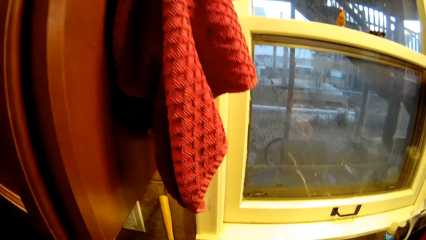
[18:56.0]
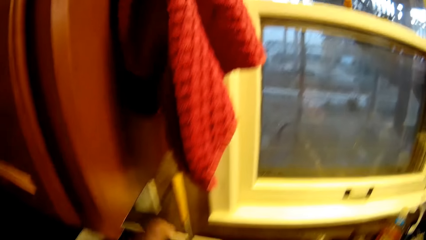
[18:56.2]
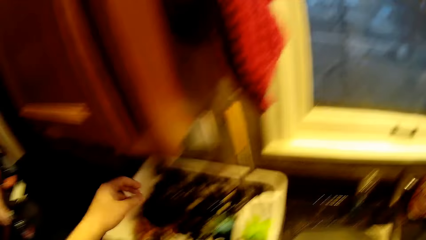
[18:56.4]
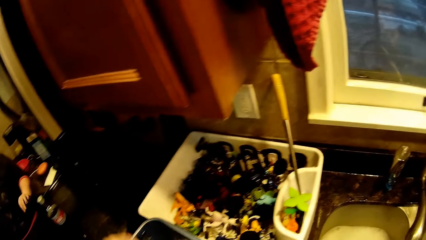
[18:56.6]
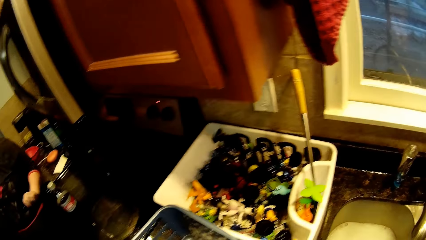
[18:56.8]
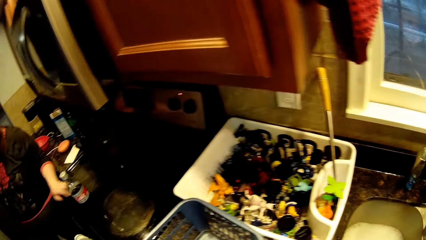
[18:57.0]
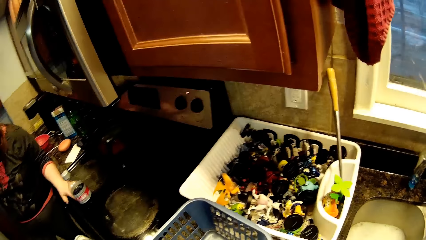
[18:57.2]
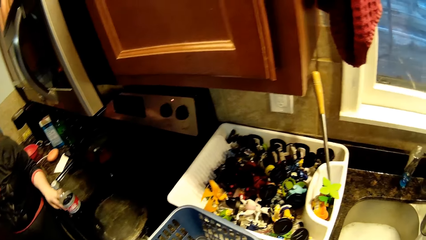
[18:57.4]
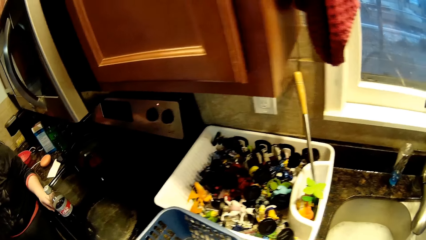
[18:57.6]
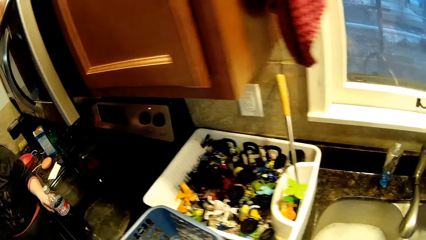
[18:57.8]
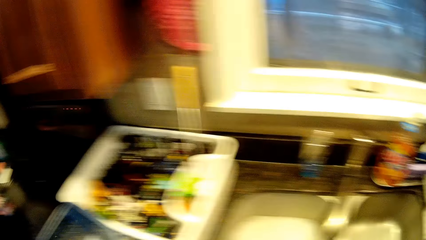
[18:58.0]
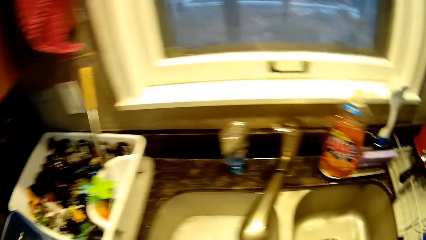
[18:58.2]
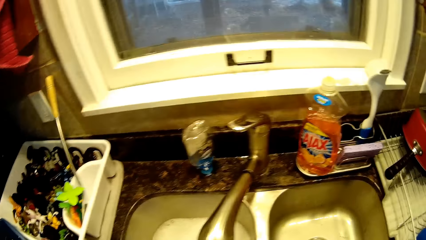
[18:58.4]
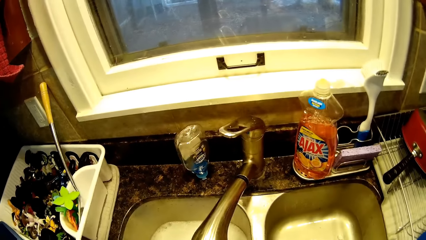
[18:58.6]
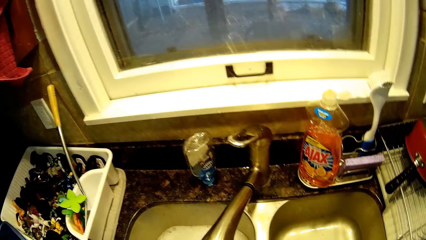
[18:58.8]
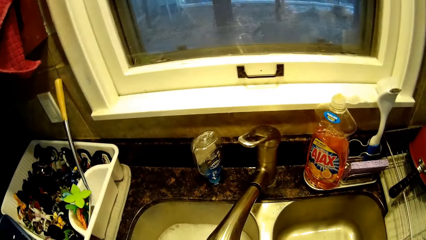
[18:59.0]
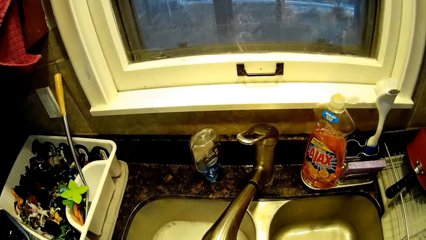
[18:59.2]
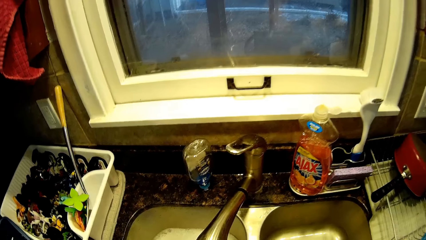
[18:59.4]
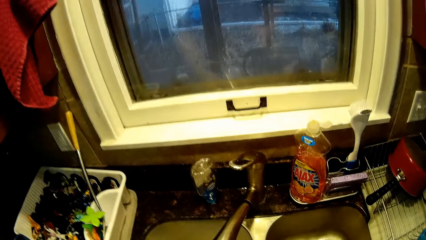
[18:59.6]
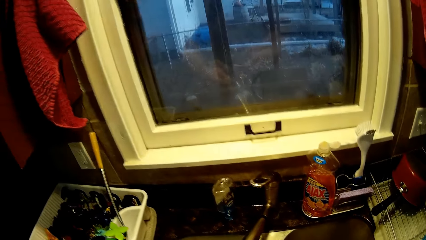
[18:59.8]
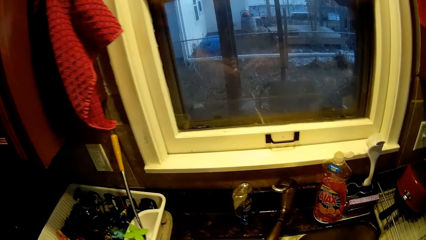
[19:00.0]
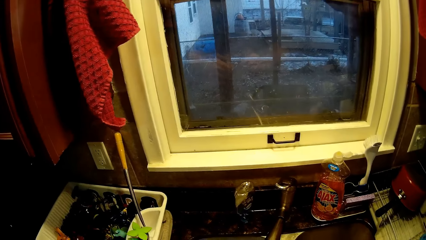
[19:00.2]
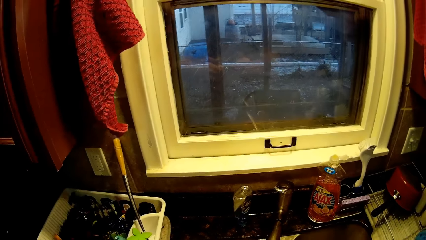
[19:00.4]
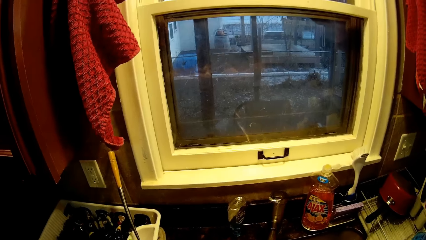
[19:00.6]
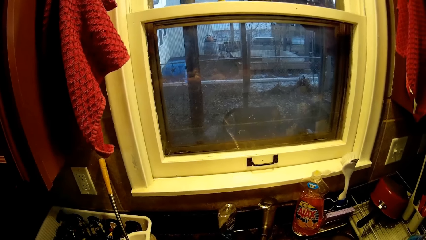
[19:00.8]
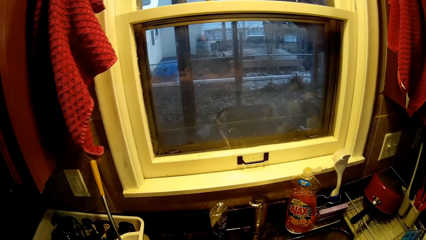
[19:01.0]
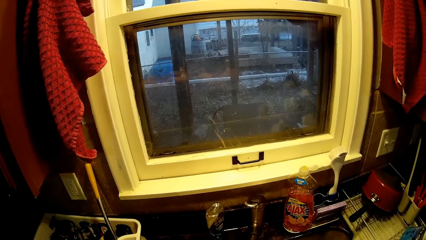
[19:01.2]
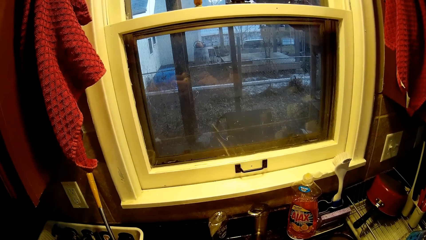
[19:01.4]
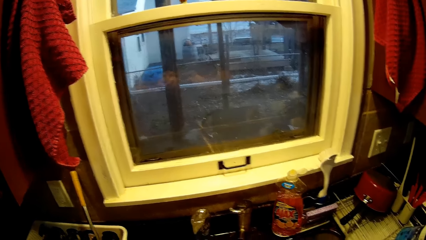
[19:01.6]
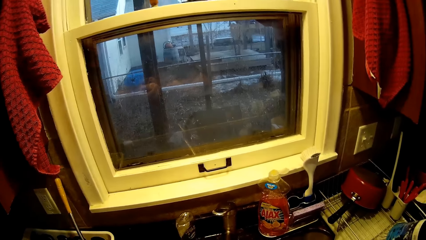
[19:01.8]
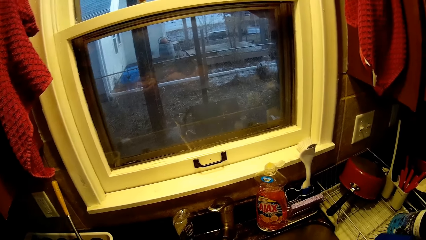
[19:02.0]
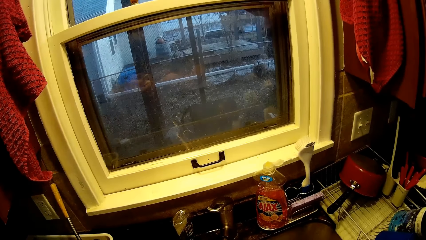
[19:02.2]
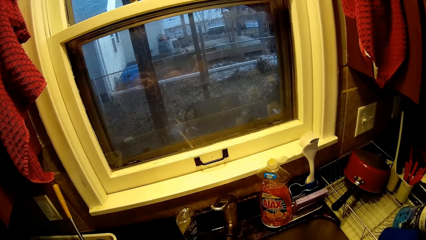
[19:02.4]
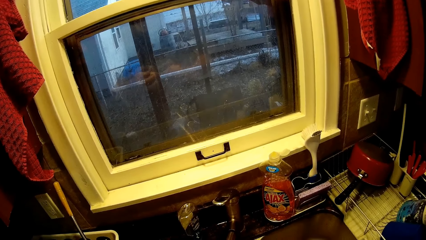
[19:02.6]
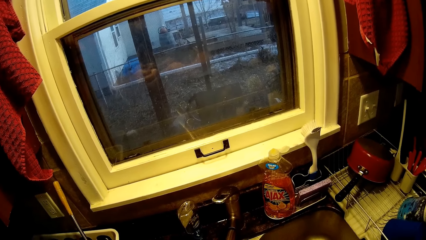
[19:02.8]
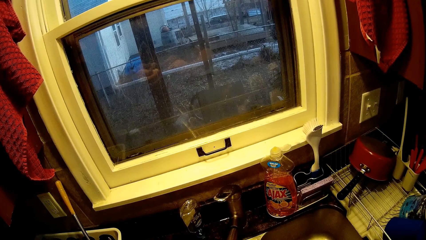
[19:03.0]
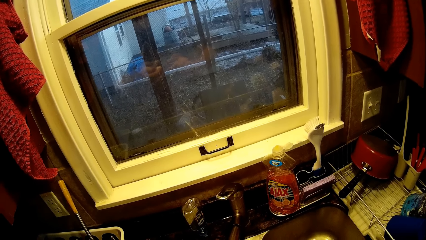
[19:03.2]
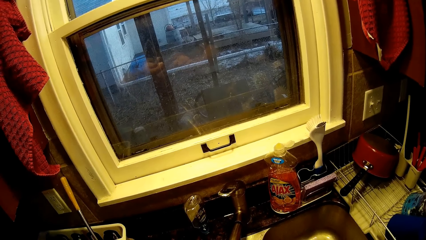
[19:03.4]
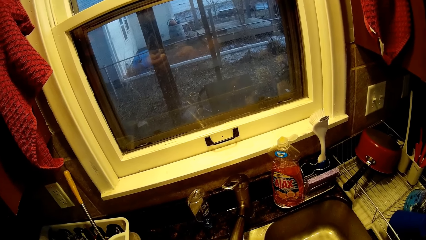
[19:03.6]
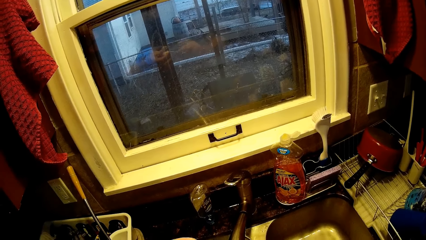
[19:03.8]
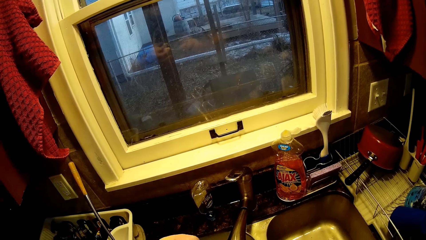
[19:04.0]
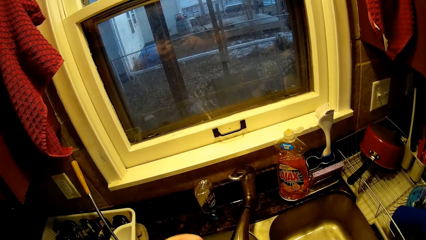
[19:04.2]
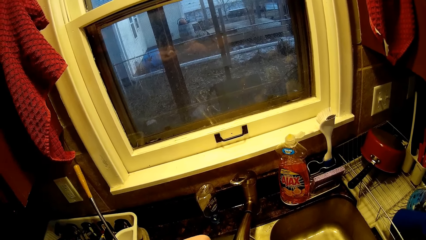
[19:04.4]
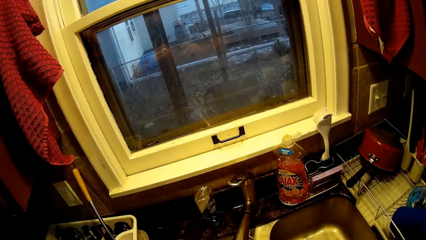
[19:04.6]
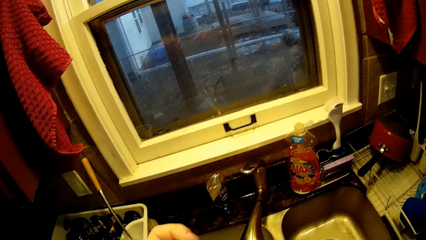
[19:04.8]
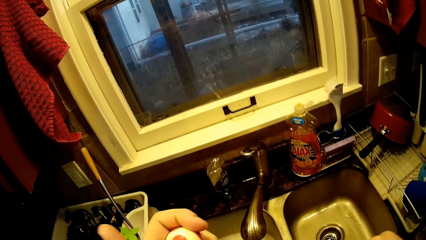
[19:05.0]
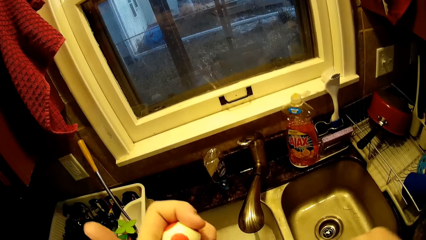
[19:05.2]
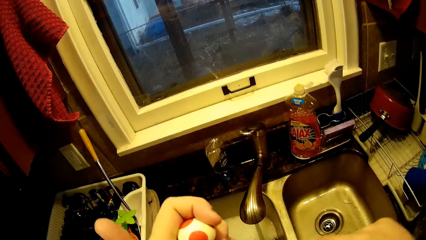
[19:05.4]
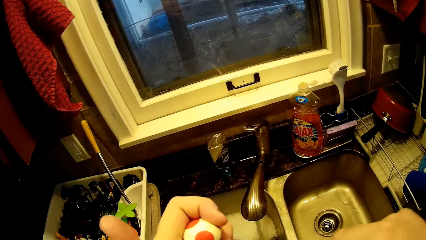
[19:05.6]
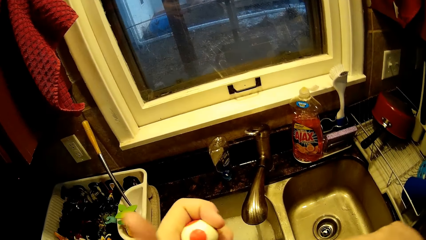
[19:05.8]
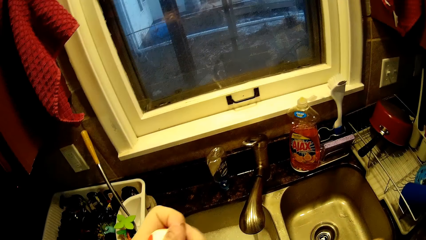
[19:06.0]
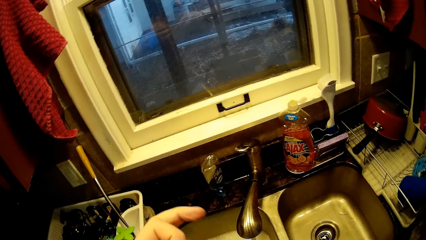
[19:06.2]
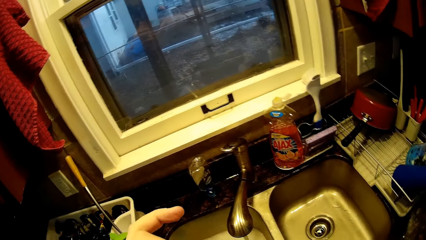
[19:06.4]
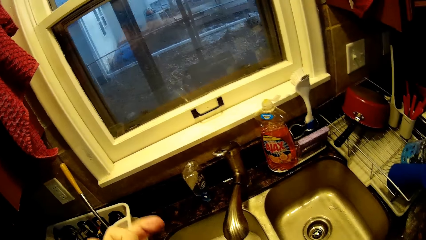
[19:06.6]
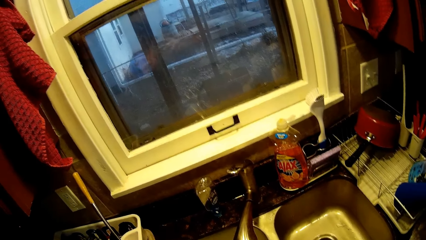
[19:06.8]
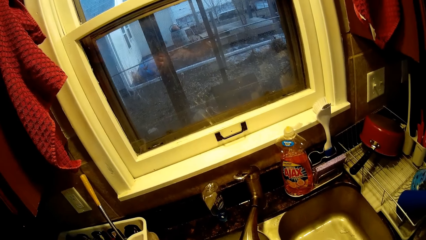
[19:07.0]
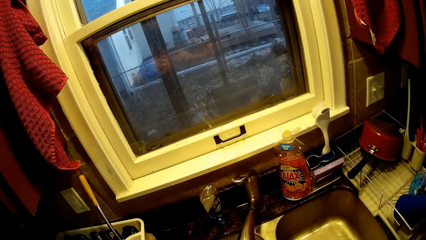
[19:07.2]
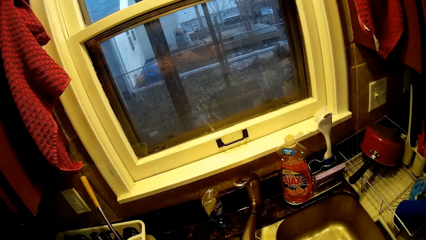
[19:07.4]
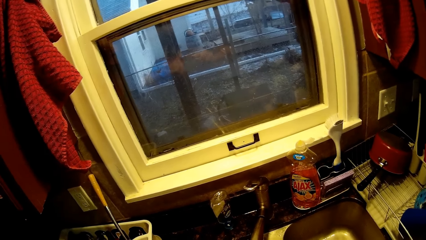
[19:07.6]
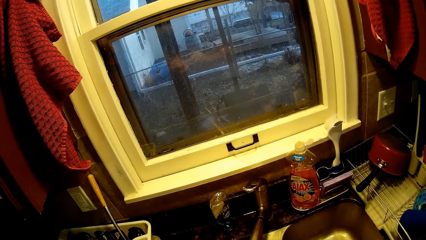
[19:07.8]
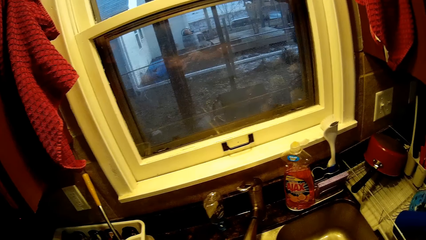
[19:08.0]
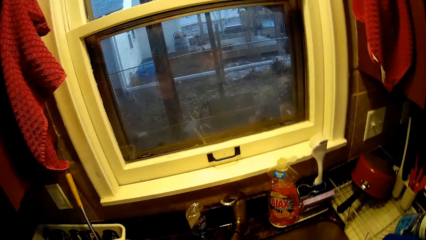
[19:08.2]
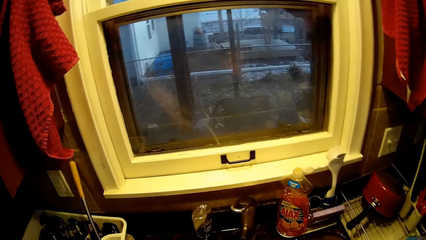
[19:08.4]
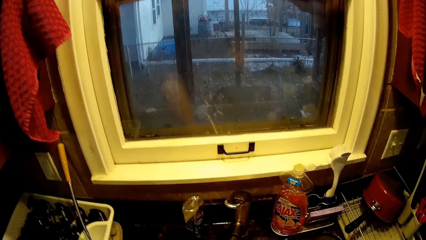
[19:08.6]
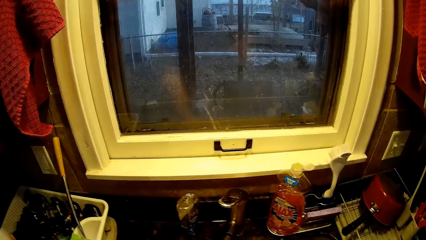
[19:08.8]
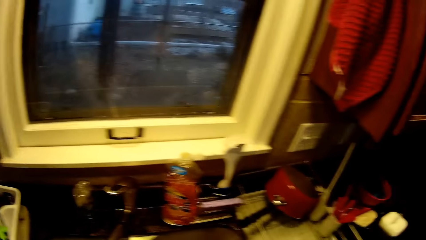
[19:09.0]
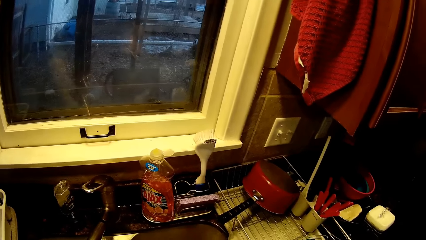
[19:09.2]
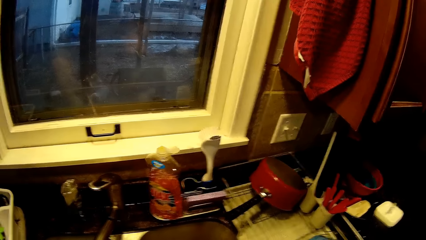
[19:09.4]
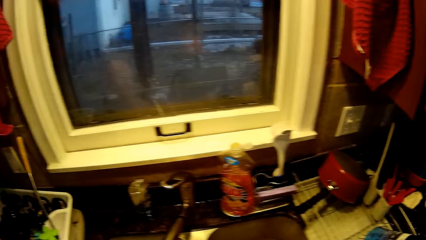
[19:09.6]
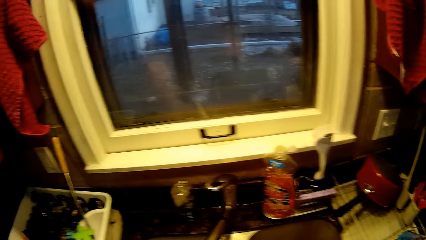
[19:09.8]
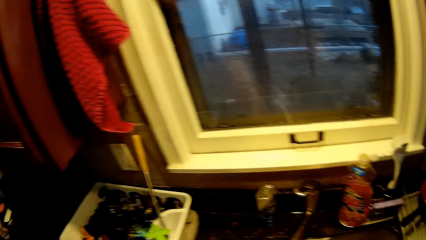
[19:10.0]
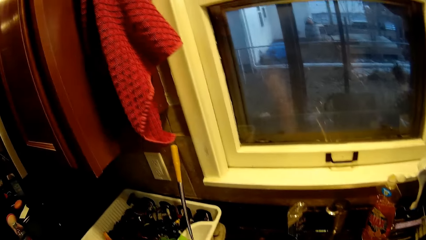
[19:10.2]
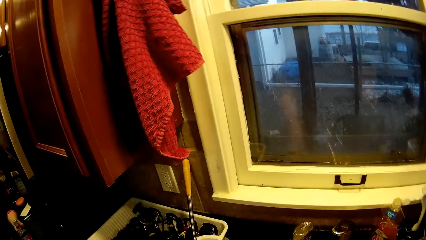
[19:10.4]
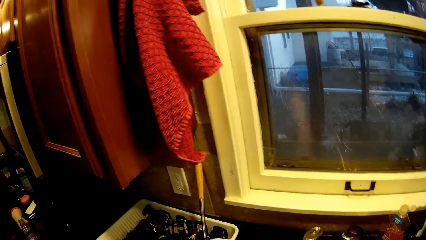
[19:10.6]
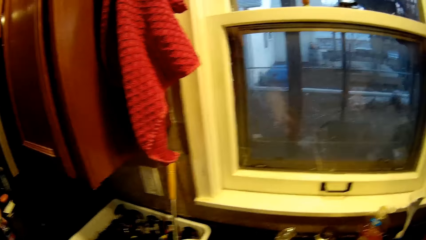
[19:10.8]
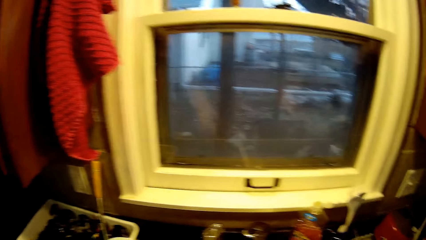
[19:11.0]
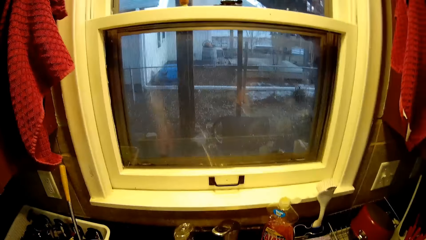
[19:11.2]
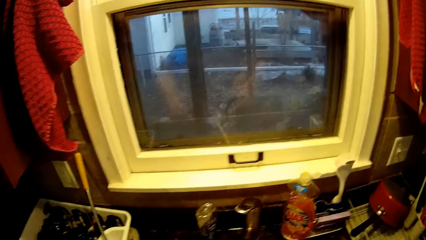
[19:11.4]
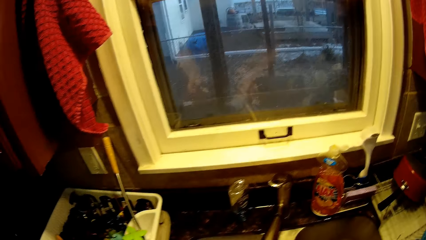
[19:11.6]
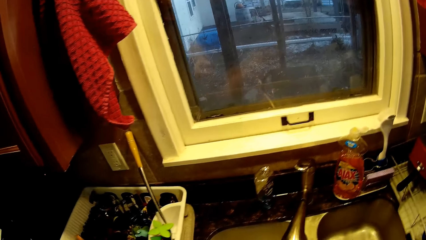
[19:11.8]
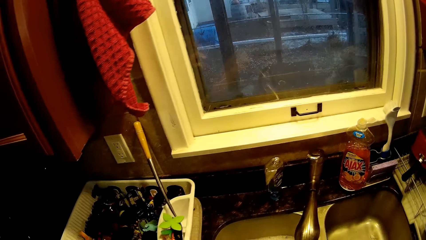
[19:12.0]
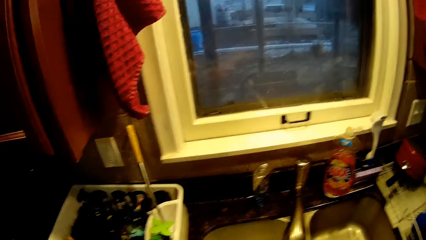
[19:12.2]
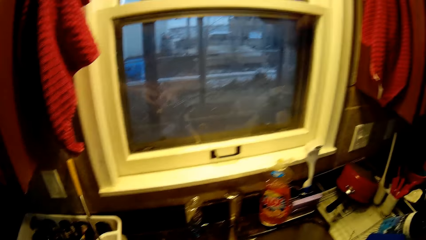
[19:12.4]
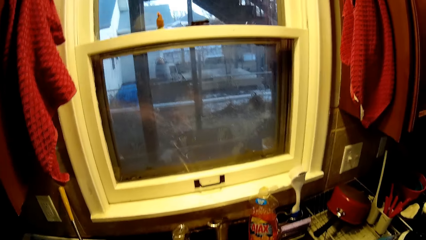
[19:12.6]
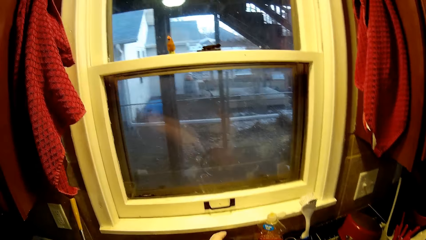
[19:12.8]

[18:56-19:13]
The camera wearer puts down a toy in a dish rack. A woman puts a hand on a table. The camera wearer scrubs the toy with a toothbrush. They brush the fingers with the toothbrush. They turn around. They rinse the toy and shake the toy.
